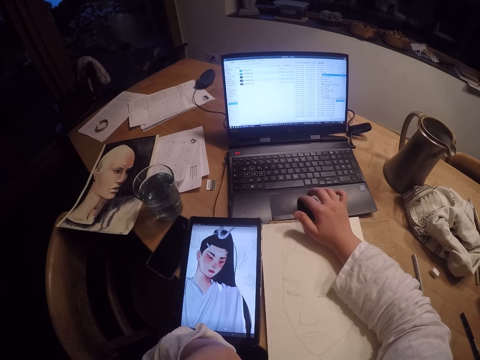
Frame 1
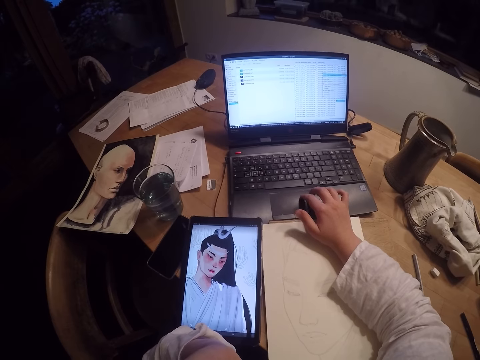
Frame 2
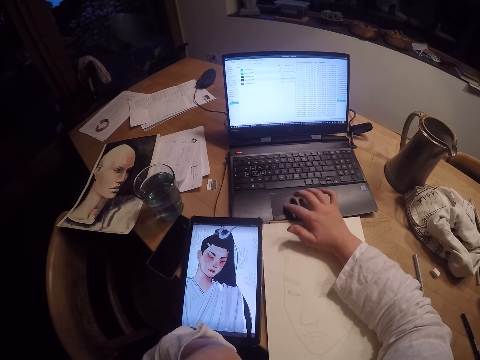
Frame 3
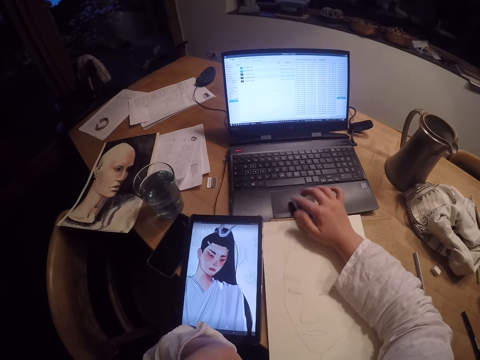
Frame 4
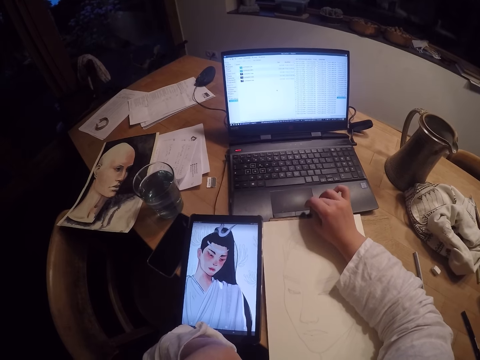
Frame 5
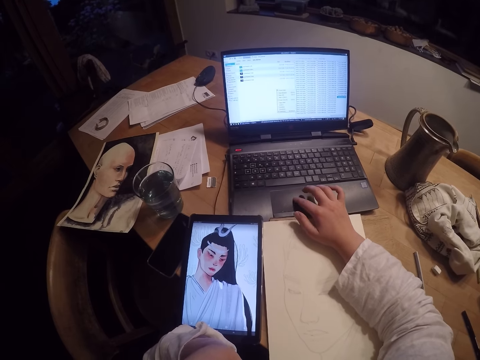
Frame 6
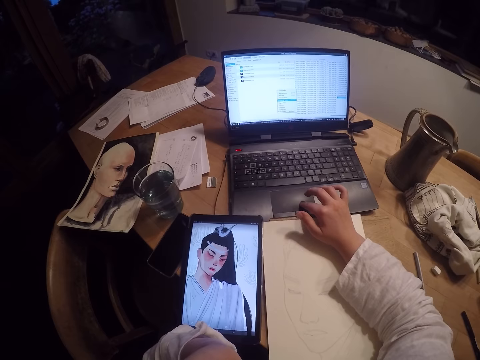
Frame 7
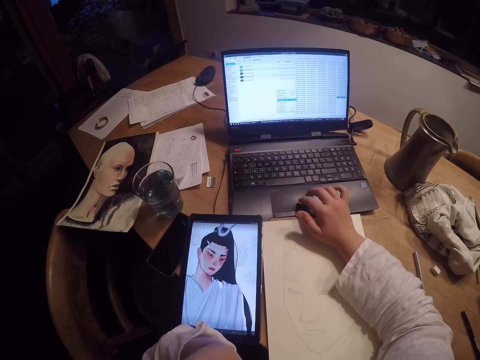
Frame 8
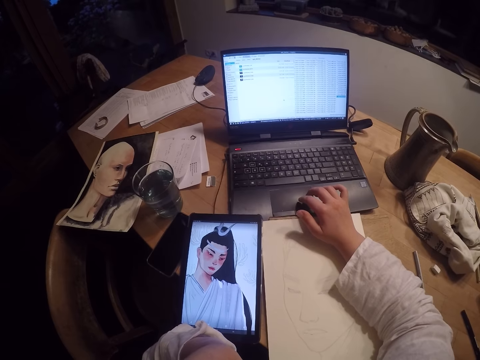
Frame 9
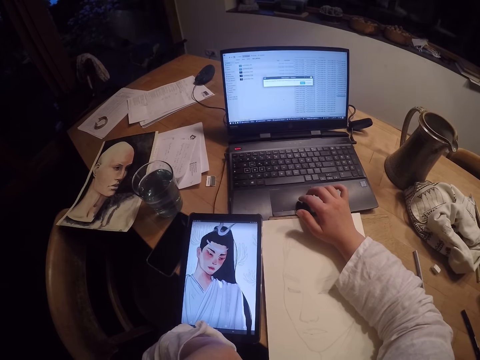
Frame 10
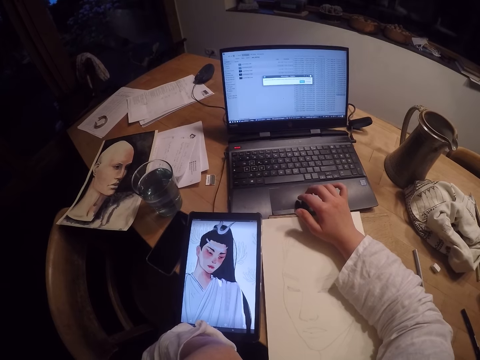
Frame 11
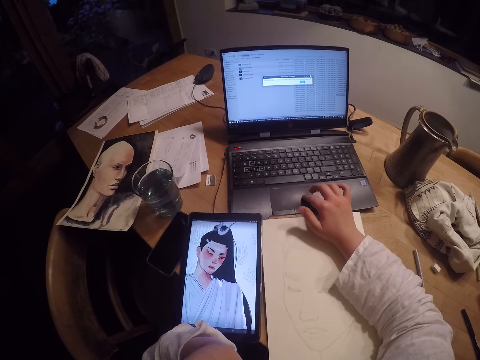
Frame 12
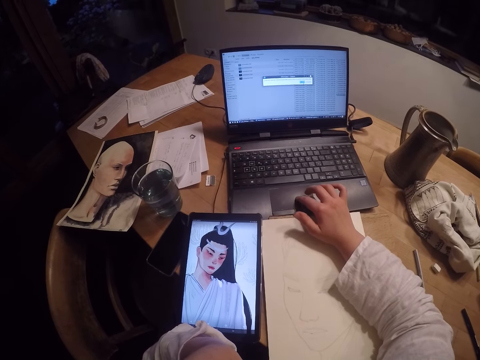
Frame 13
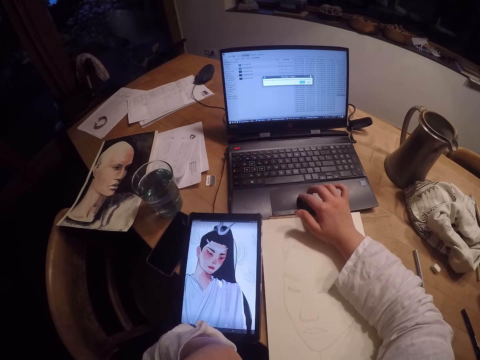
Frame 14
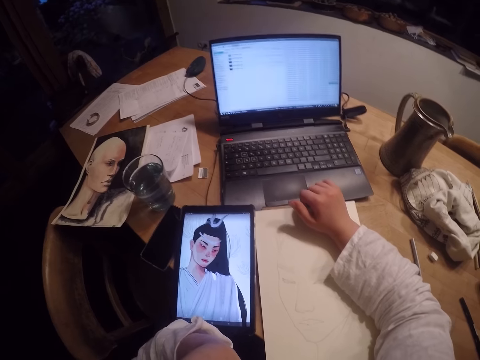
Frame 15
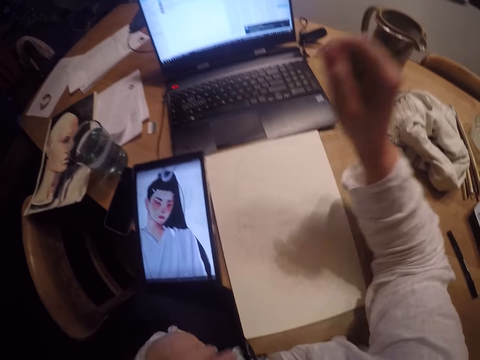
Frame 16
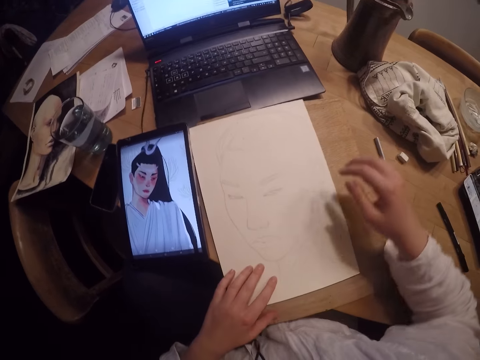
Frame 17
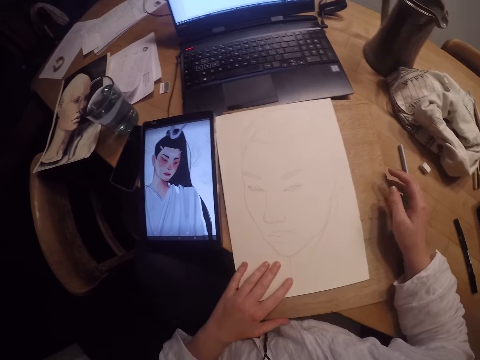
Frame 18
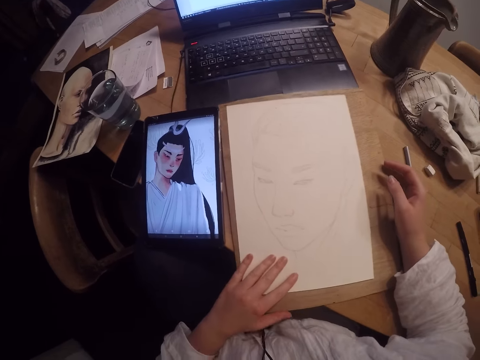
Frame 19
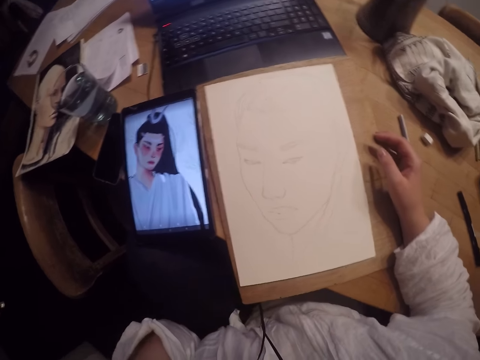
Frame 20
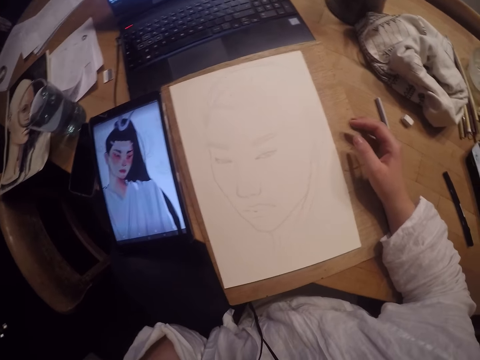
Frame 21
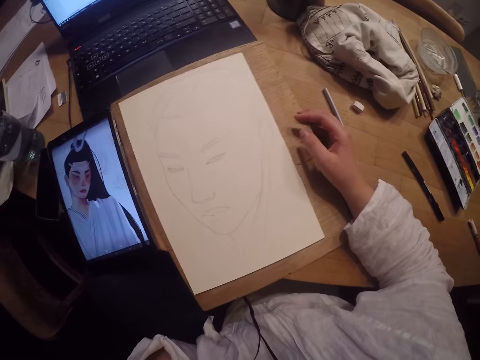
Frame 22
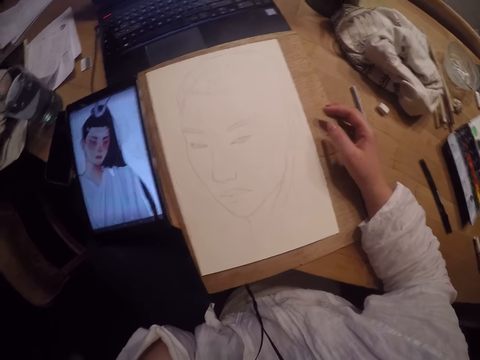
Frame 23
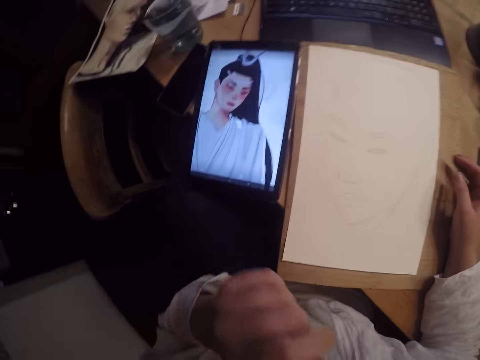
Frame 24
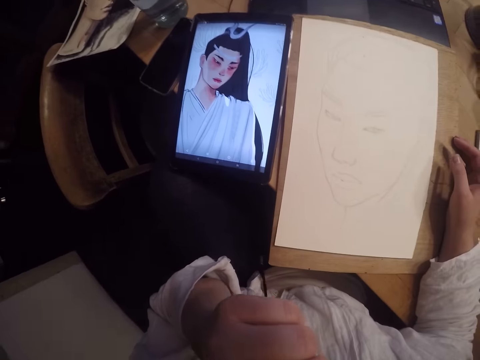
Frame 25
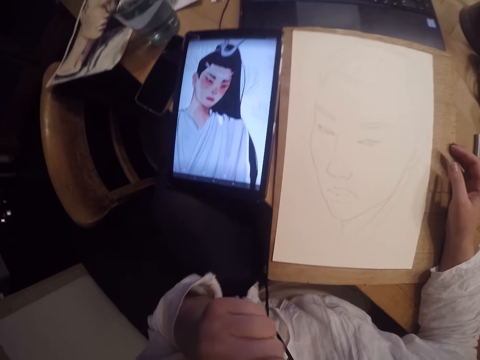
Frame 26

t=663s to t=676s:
The camera wearer adjusts a drawing board with her right hand. She touches her face. She places her left hand near her mouth.

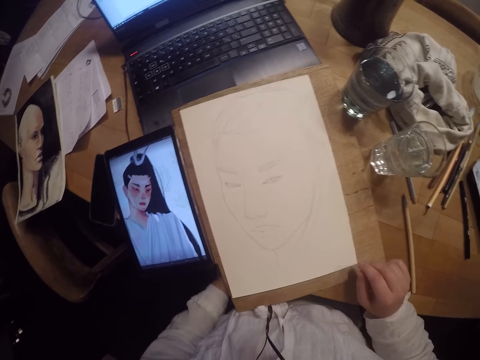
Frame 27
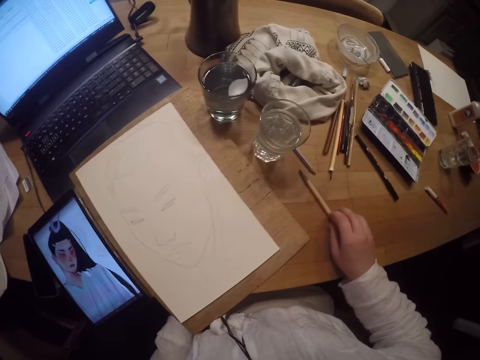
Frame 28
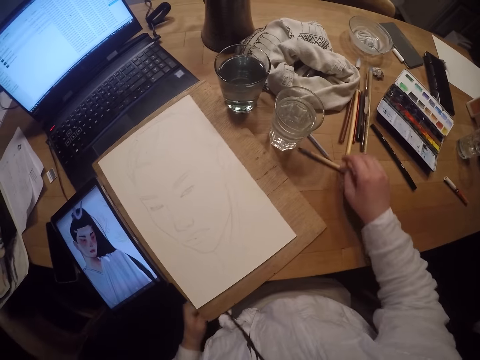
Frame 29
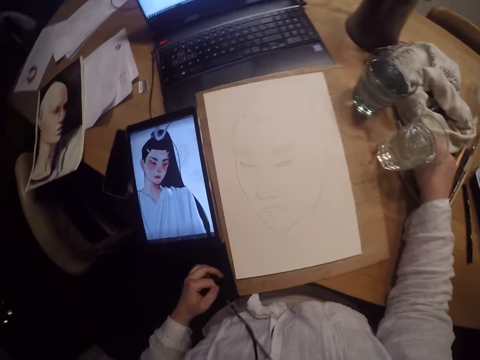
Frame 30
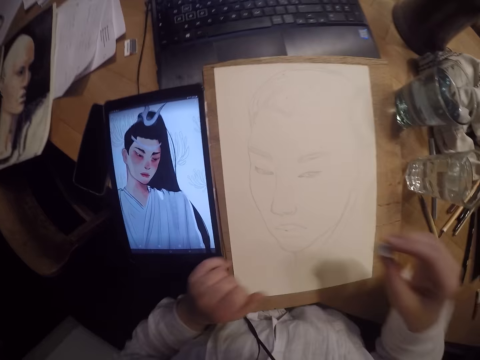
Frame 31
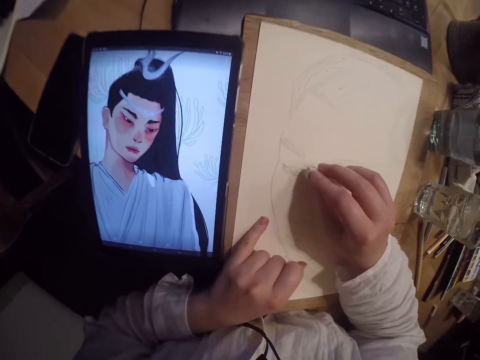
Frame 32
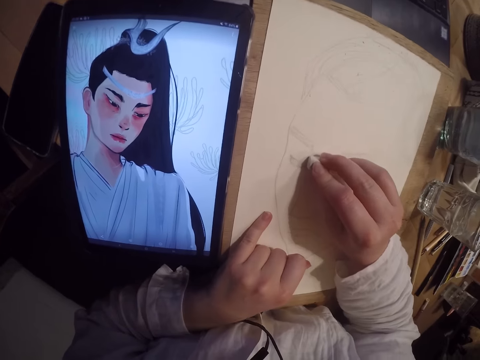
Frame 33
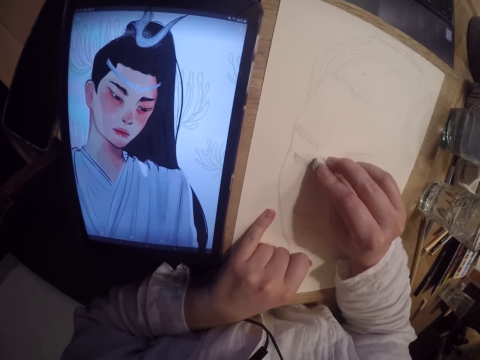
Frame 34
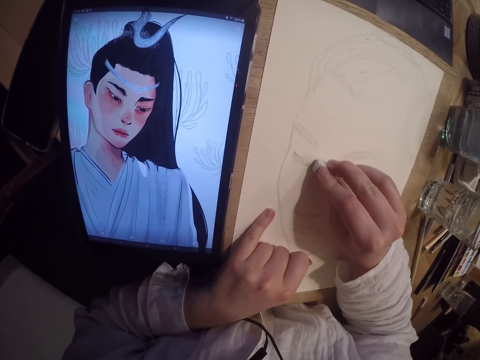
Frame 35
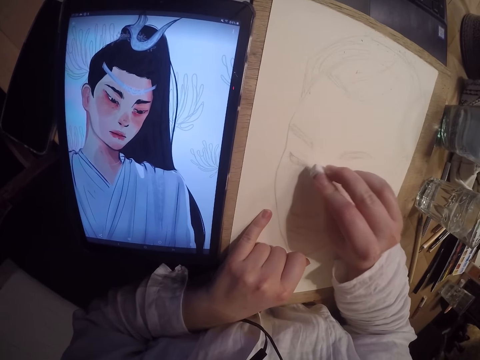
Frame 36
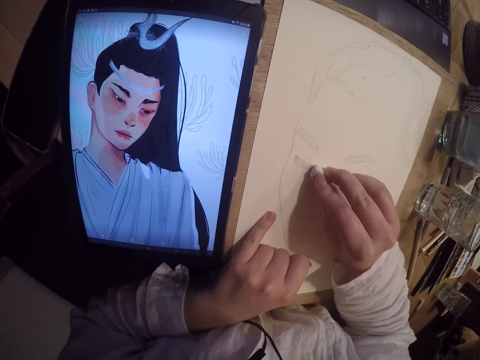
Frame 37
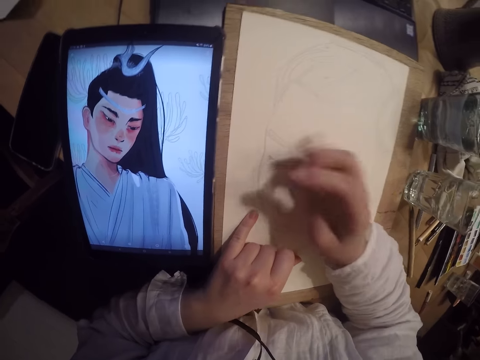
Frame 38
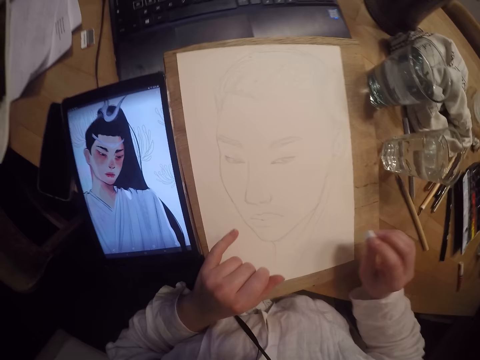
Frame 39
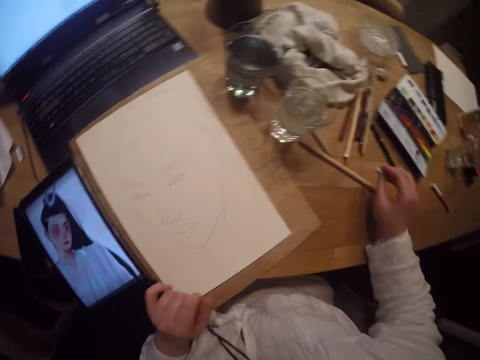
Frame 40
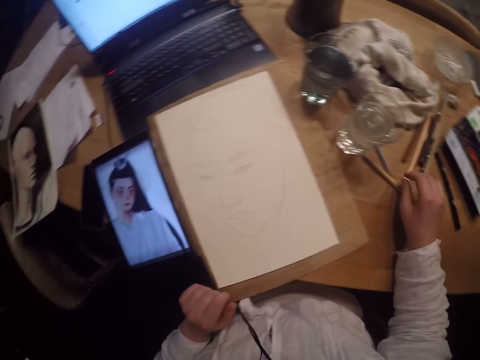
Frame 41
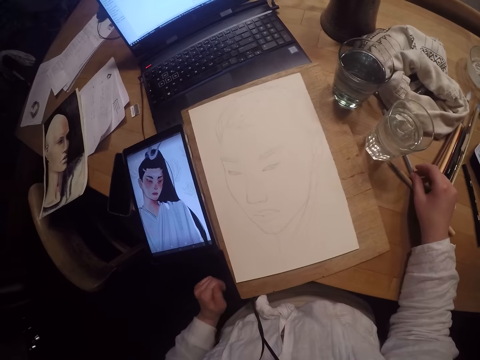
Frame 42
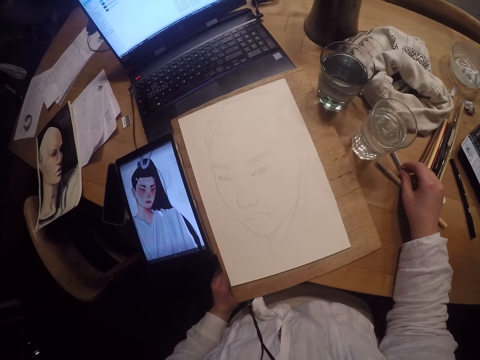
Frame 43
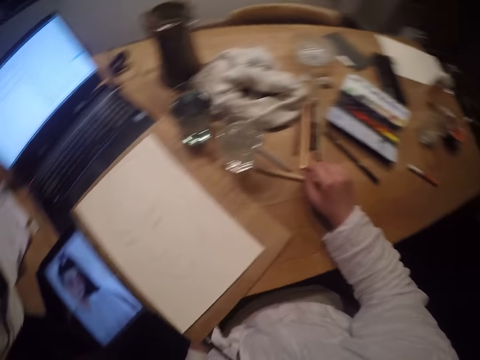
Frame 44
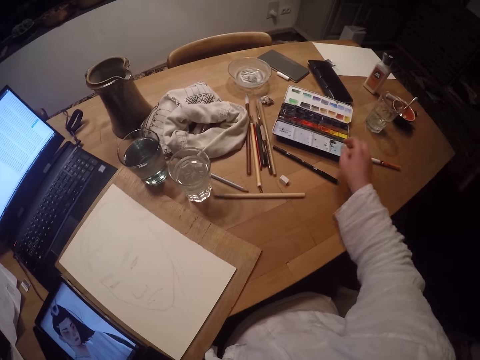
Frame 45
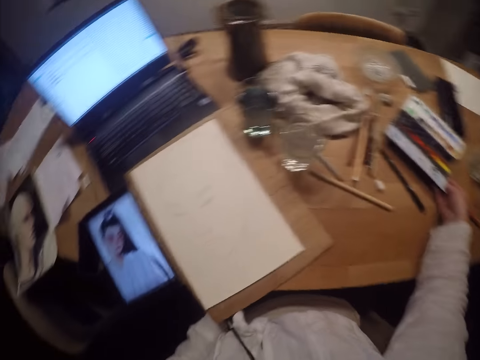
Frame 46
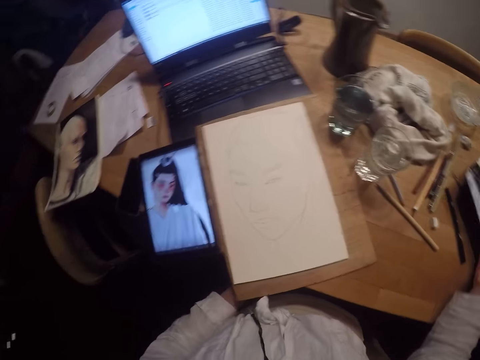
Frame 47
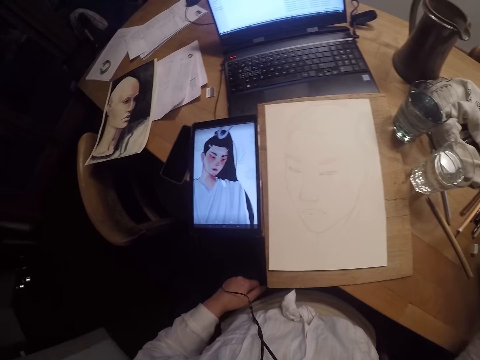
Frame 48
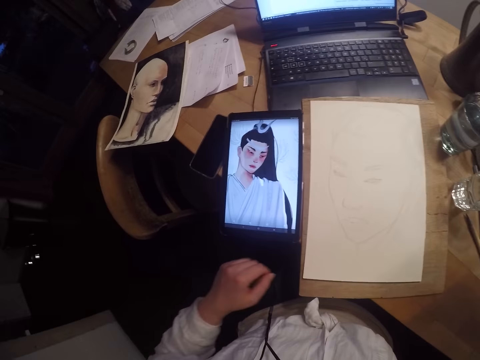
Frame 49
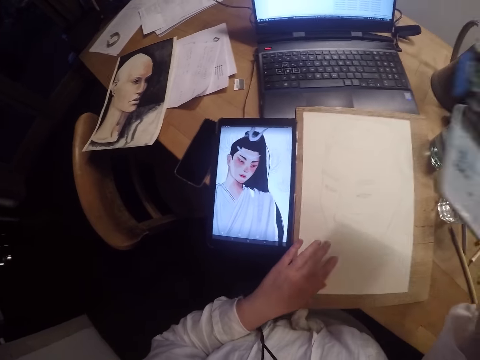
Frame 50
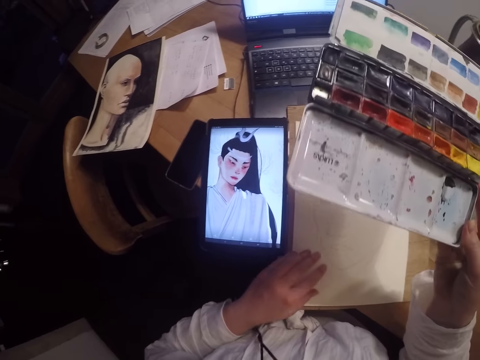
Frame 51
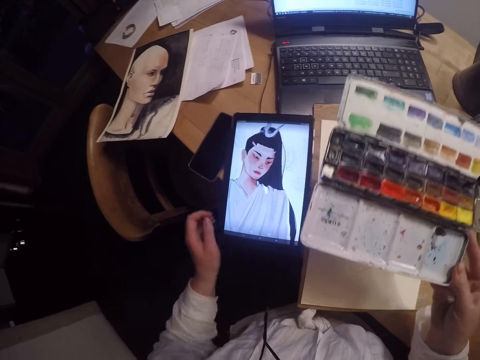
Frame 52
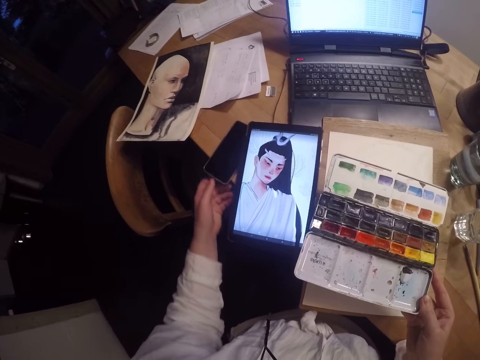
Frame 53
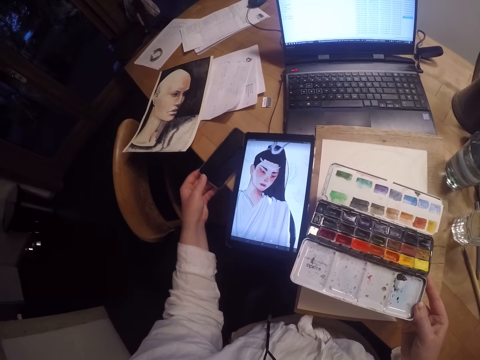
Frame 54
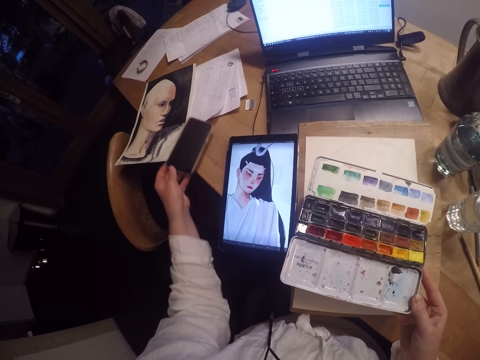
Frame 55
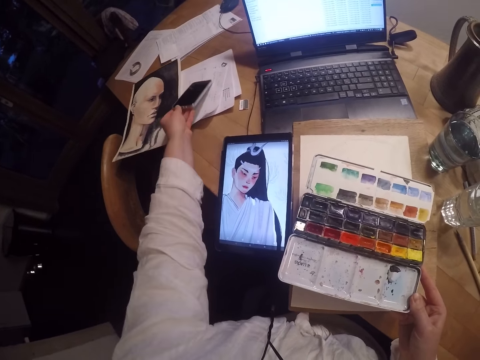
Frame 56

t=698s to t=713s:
The camera wearer moves the pencil or brush on the table with her right hand. She picks up the eraser on the table. She erases part of the drawing. She wipes off dirt on the paper sheet with her right hand. She drops the eraser on the table. She touches the brush. She carries a paint palette on the table with her right hand. She adjusts the drawing board with her left hand. She moves a phone on the table with her left hand and picks up the phone.
